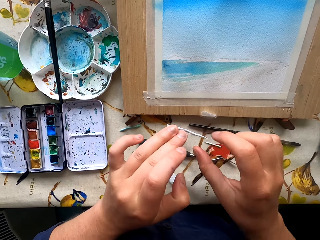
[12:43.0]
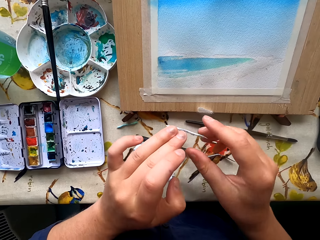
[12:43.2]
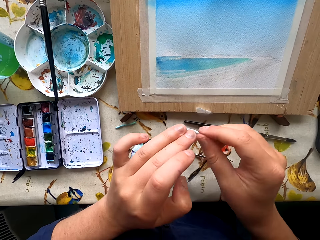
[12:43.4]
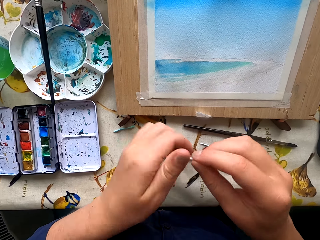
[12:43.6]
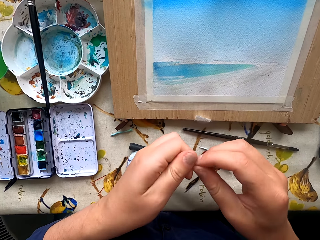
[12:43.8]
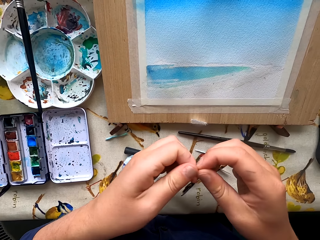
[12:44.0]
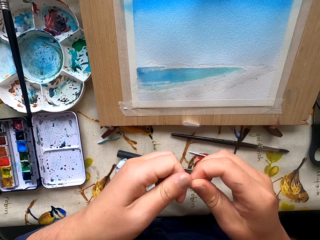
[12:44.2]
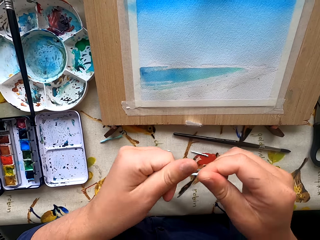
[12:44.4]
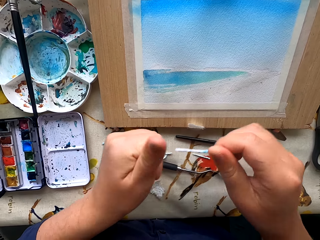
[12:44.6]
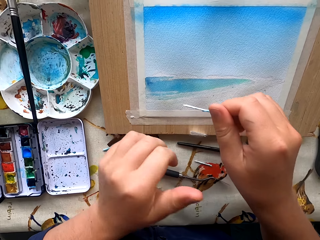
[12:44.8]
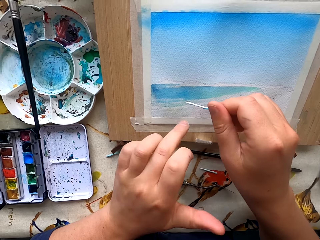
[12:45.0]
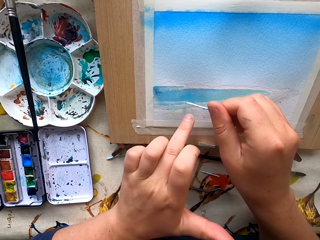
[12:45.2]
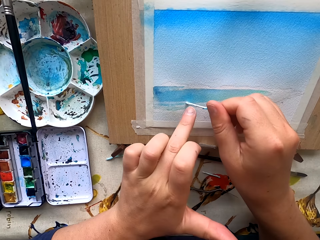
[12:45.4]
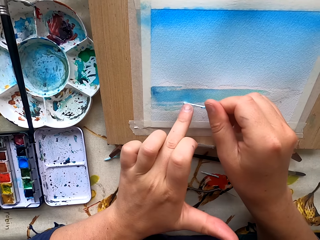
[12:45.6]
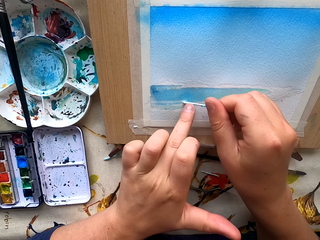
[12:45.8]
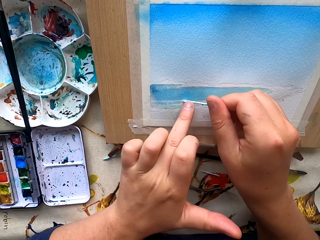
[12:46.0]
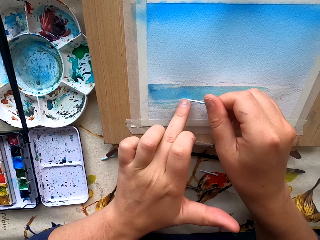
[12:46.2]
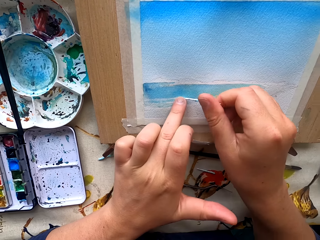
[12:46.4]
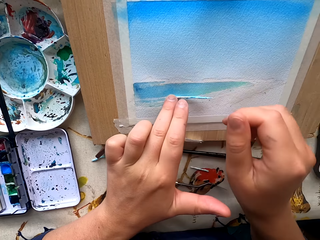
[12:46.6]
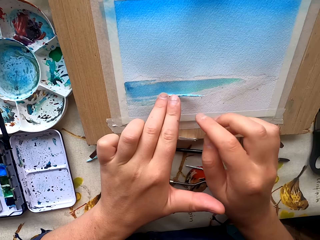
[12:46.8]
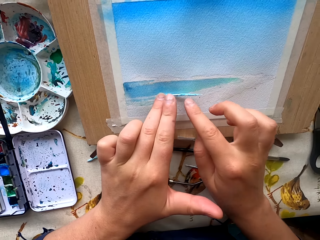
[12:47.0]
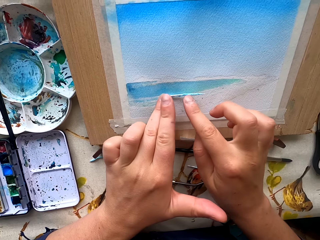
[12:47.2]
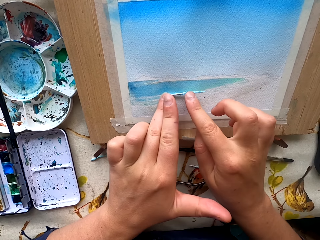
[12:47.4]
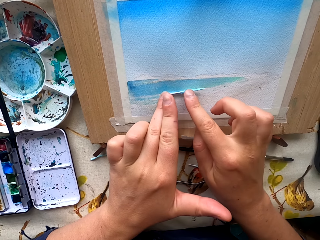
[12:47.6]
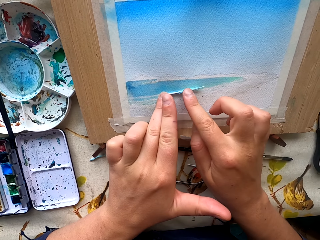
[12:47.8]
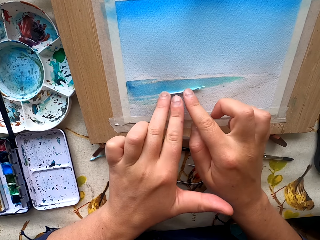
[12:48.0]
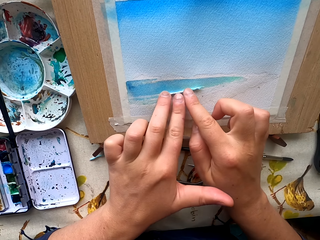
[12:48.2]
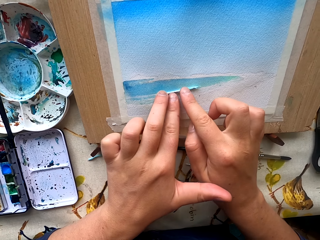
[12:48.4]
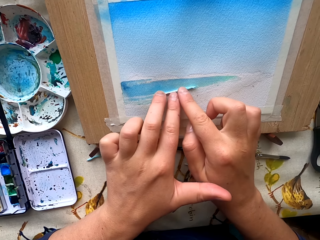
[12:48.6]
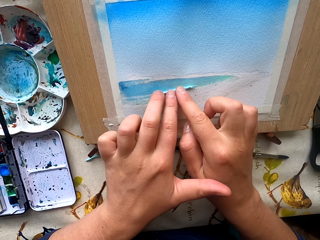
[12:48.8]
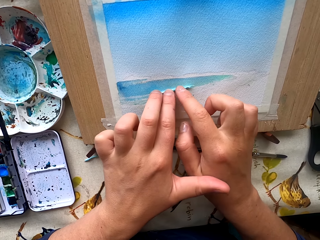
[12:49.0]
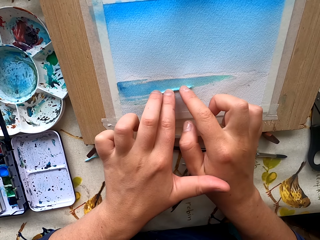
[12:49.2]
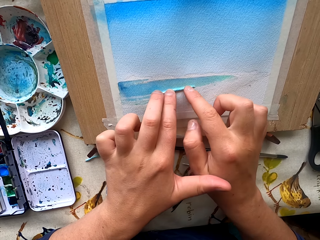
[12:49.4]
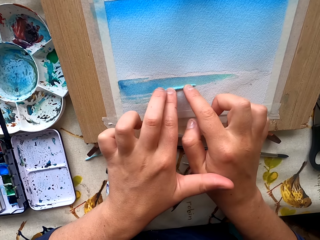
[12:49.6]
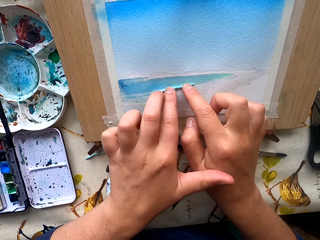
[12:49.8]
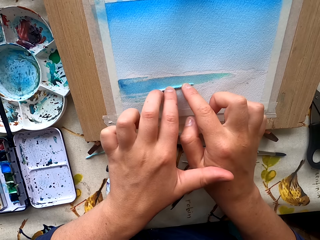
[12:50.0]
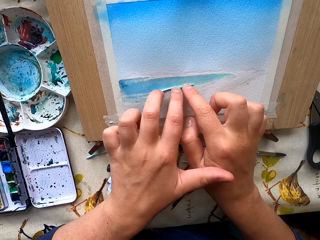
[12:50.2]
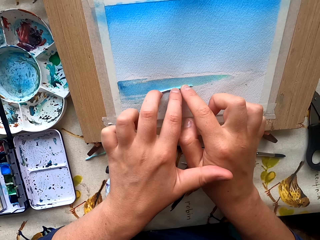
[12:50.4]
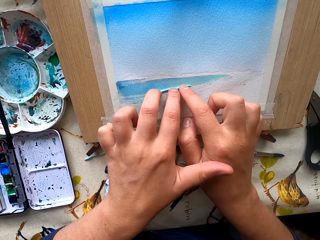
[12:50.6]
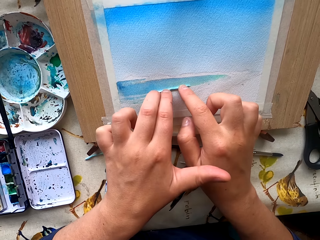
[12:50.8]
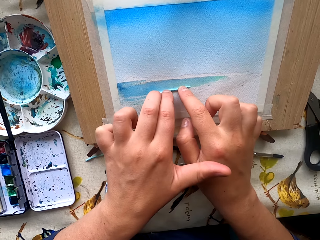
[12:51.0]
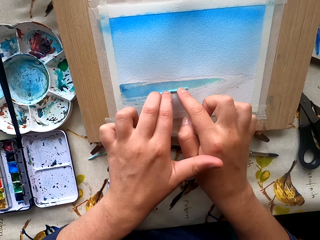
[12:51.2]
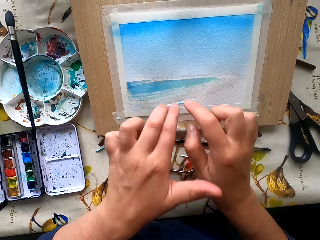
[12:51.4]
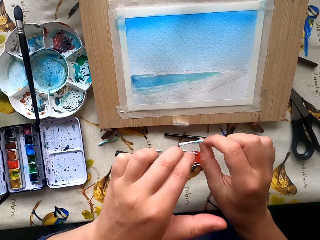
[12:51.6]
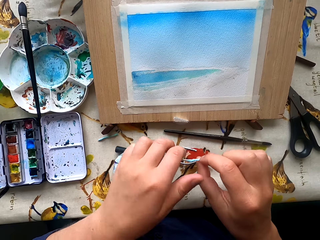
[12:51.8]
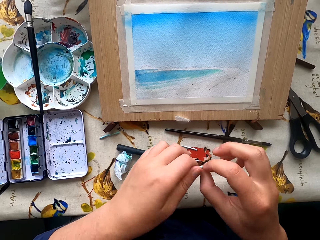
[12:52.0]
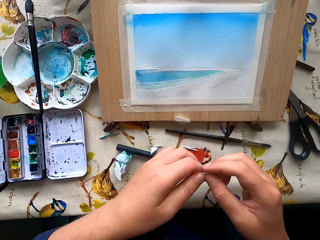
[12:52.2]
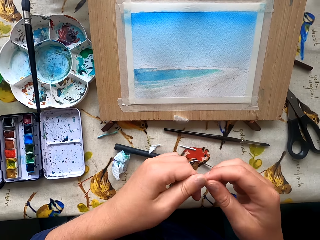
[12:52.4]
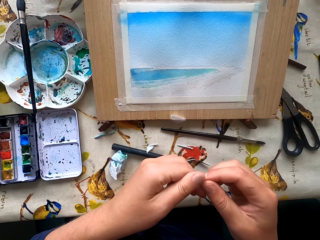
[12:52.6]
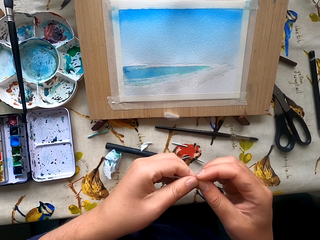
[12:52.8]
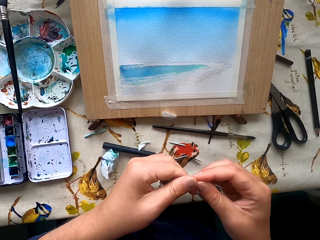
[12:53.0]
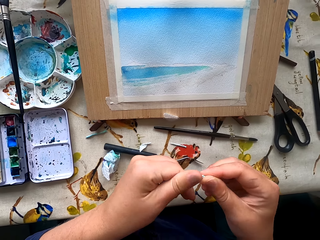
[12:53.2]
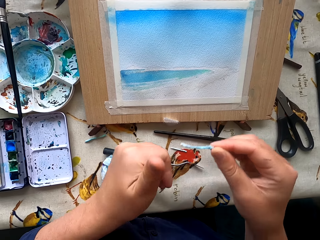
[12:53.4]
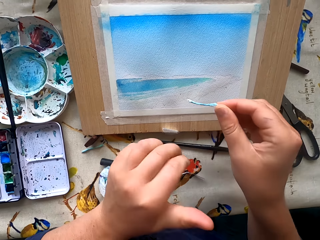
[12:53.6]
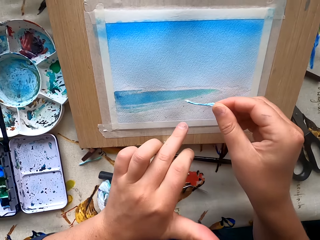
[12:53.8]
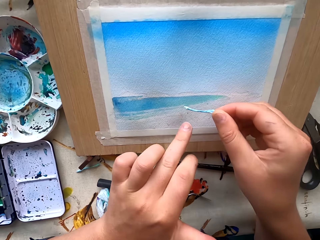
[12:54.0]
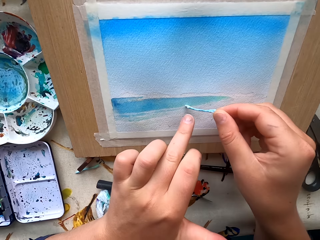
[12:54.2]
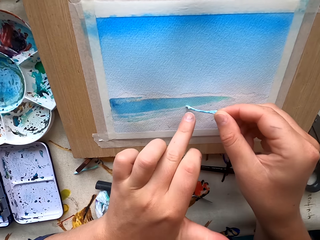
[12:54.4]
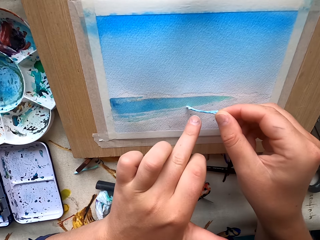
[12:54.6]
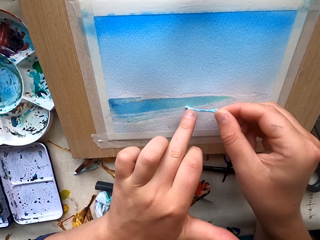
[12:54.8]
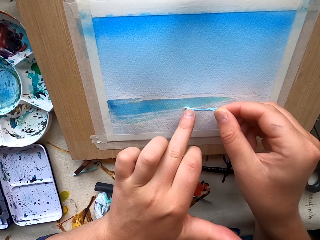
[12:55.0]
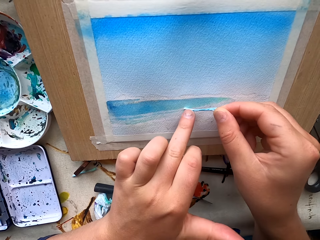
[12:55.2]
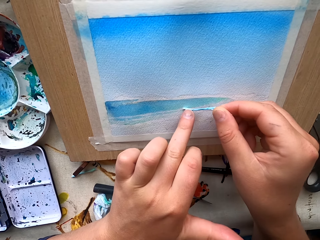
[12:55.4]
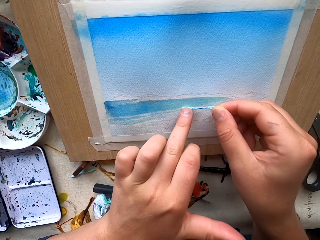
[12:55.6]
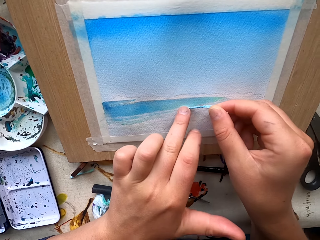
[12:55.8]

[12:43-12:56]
The camera wearer folds the tissue. They fold it again.

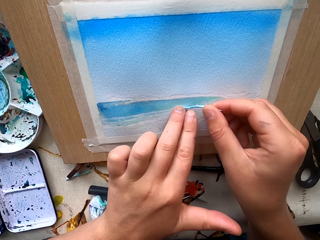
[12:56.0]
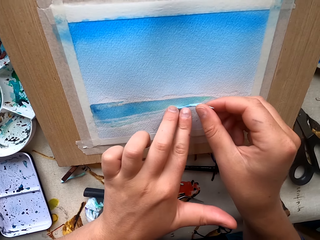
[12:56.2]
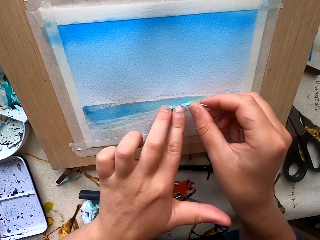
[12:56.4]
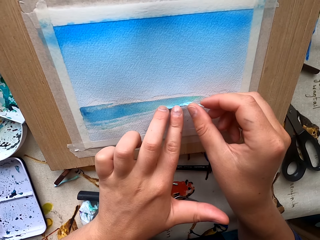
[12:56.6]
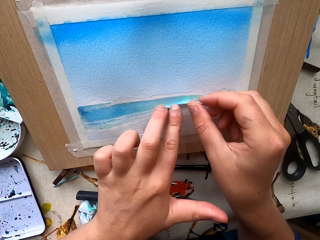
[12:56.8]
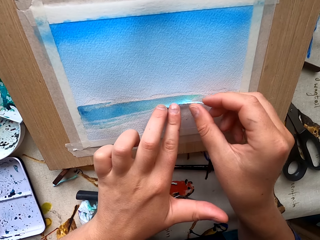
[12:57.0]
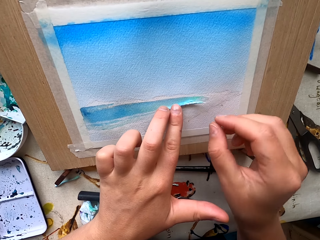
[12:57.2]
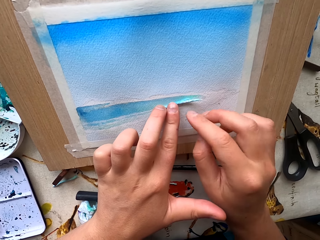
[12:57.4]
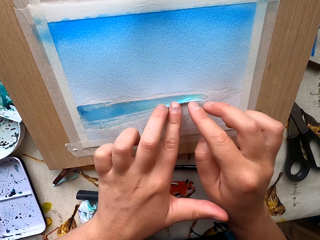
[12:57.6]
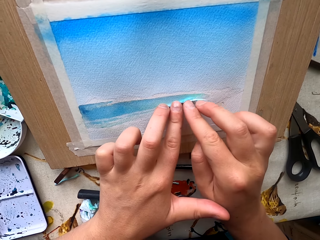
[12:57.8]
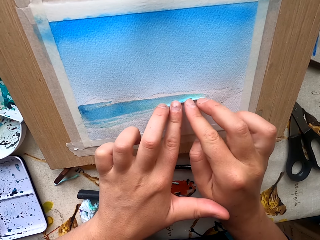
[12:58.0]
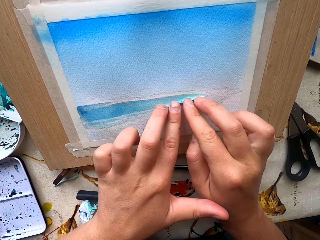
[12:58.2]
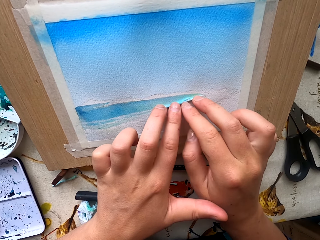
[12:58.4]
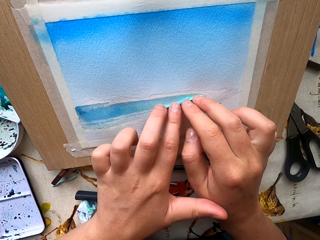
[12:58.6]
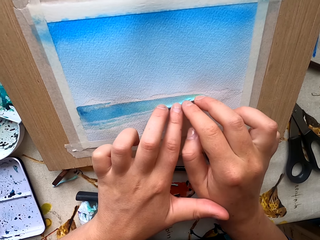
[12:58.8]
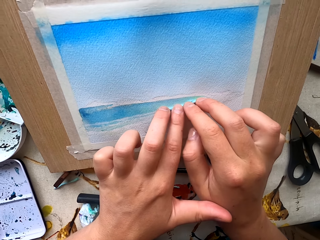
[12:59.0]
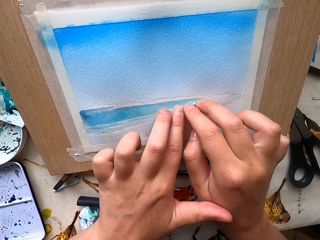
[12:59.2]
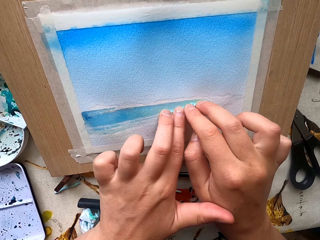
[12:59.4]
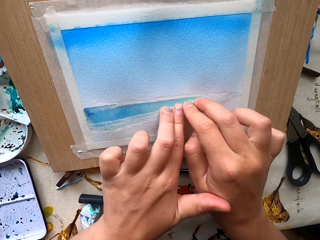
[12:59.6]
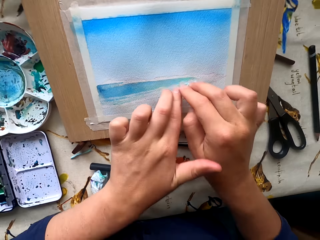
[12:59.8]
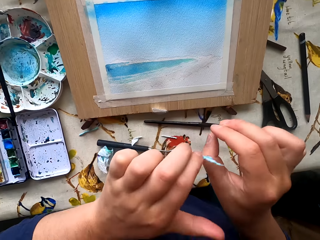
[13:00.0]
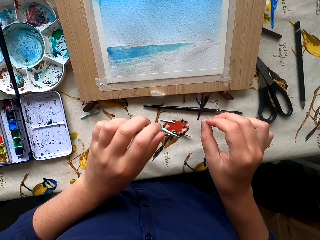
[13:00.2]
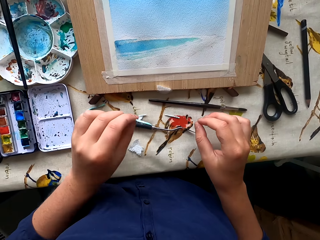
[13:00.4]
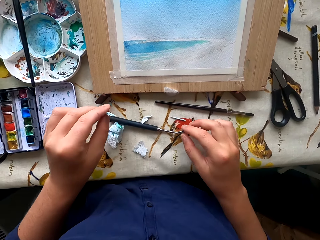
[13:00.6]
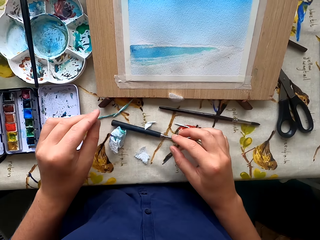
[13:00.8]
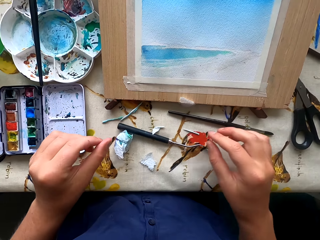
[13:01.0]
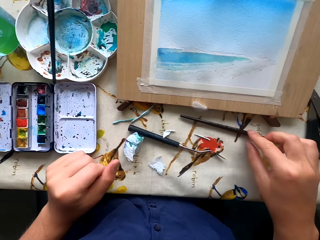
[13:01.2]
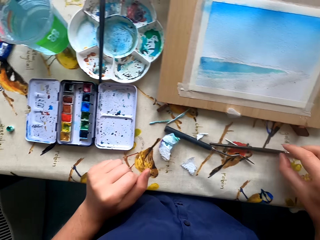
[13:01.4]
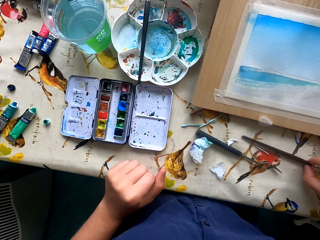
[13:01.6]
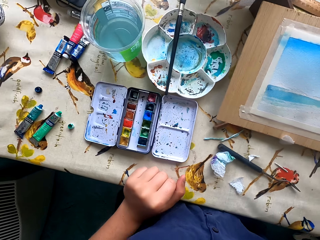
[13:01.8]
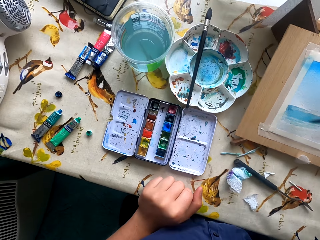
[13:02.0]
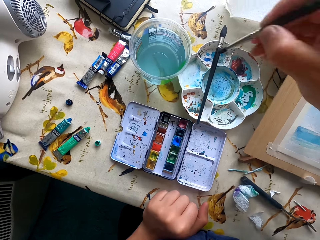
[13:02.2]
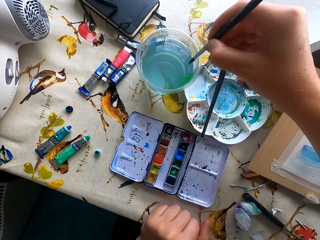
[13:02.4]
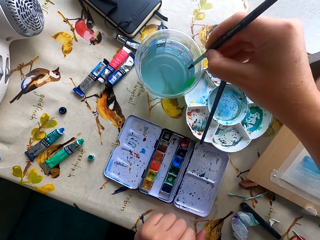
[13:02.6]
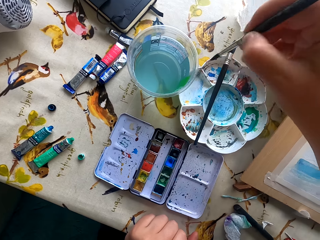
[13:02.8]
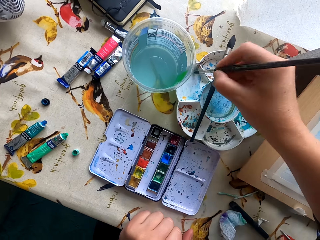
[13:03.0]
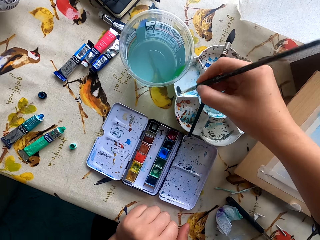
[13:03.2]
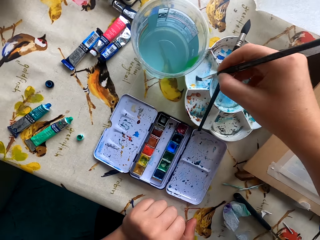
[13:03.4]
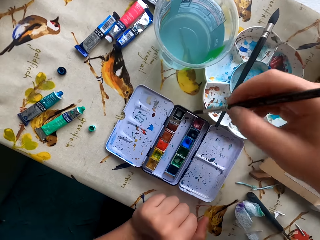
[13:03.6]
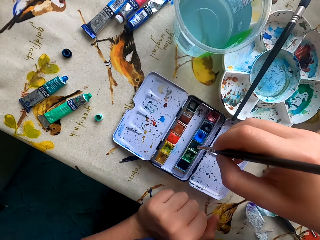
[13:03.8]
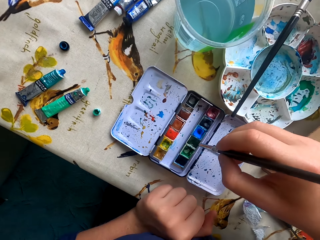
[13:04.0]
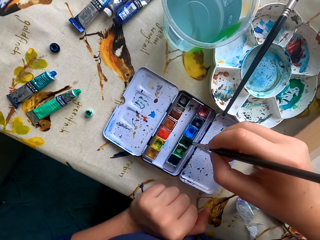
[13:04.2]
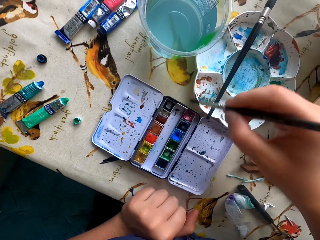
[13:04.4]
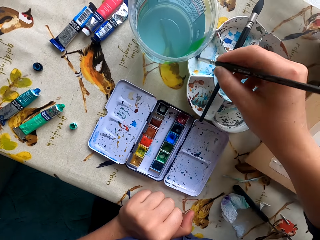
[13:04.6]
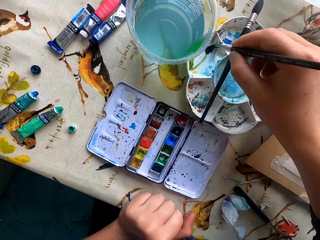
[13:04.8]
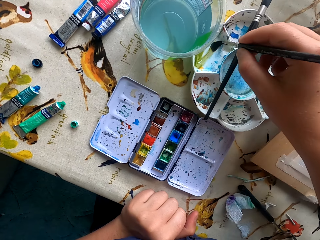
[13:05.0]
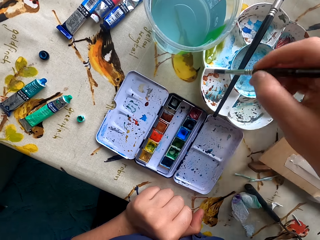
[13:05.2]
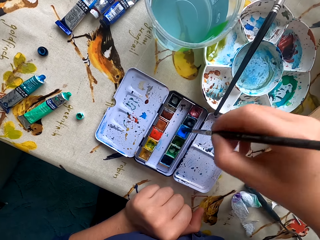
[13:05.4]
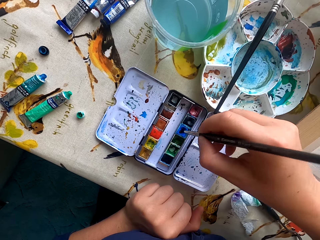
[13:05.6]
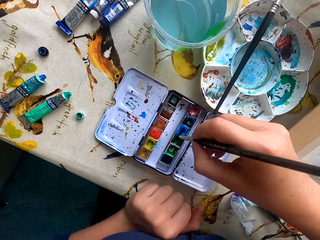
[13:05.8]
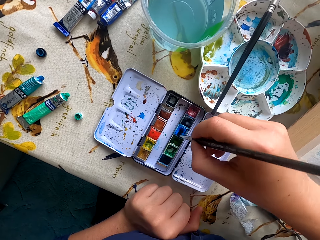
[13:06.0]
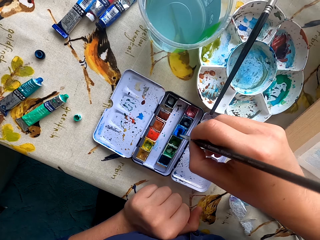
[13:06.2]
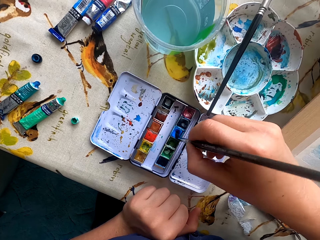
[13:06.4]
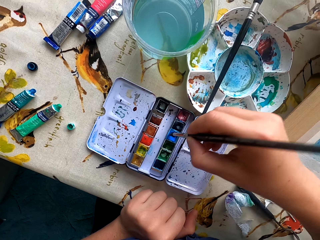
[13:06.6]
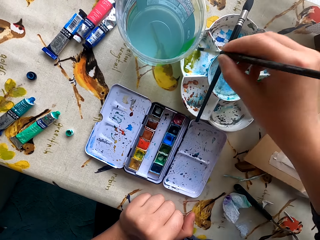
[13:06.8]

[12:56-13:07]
The camera wearer wipes the tissue. They place the wipe on the table. They pick up the paintbrush on the table. They dip the paintbrush in water. They remove excess water. They dip the paintbrush in the water paint. They remove excess paint. They dip the paintbrush in the paint.
